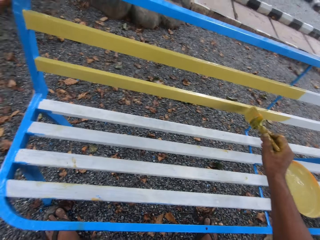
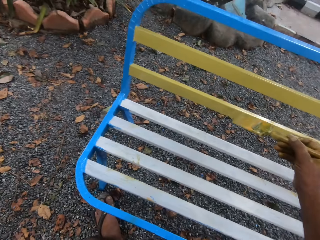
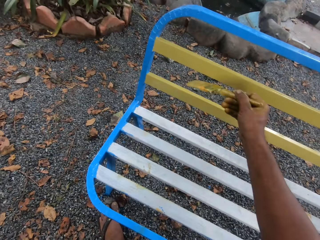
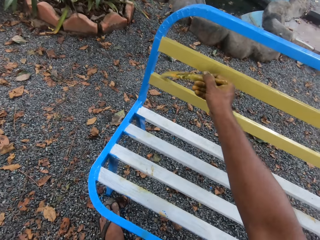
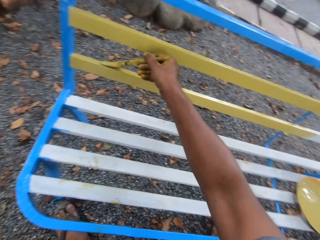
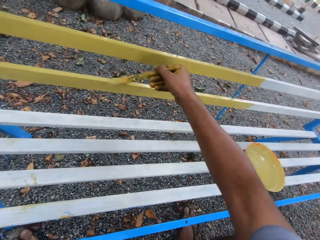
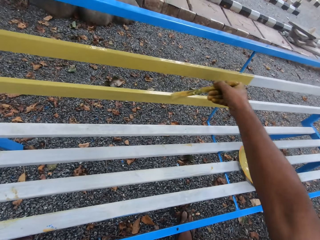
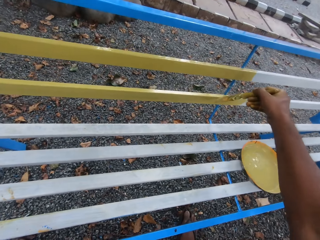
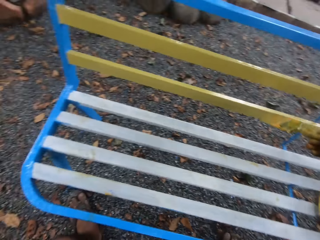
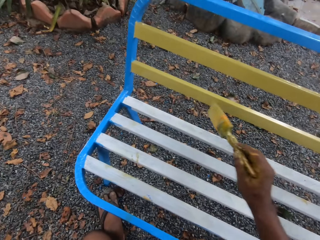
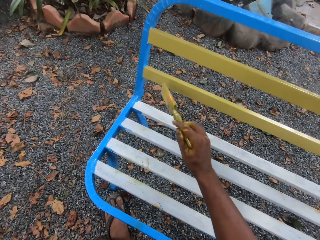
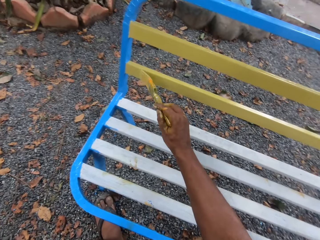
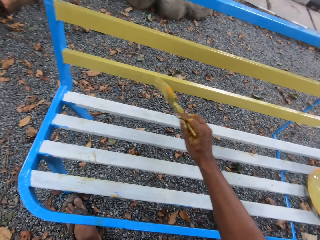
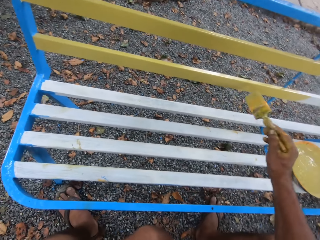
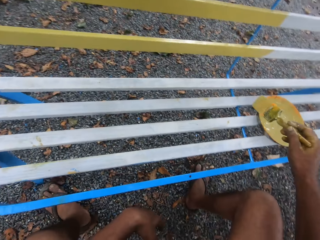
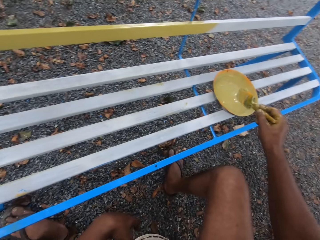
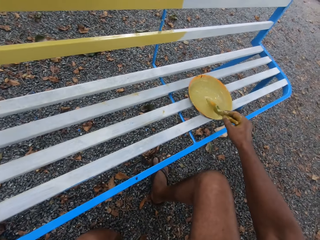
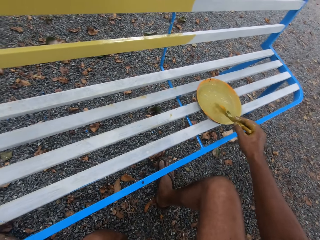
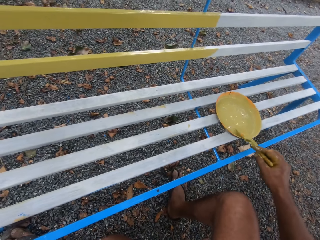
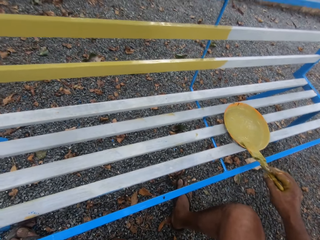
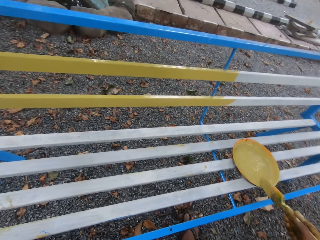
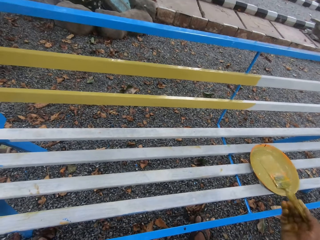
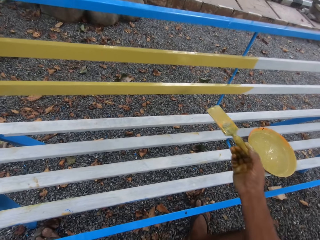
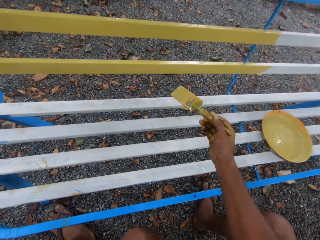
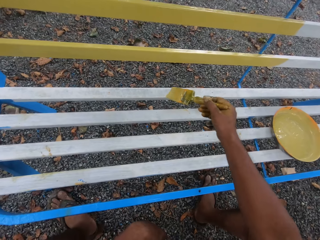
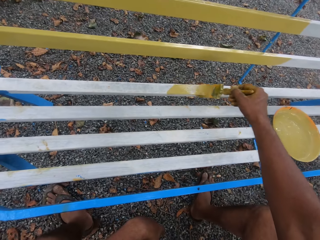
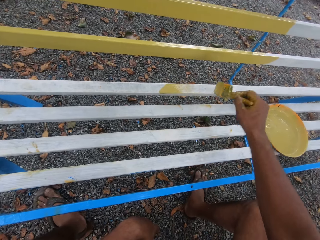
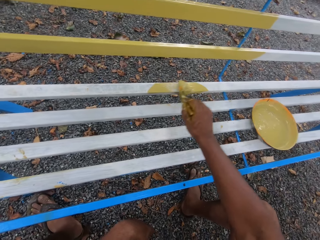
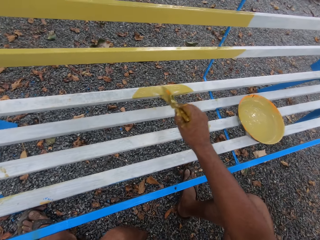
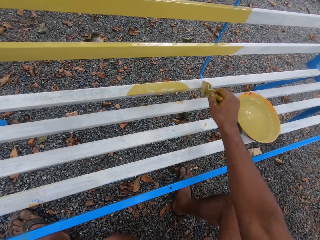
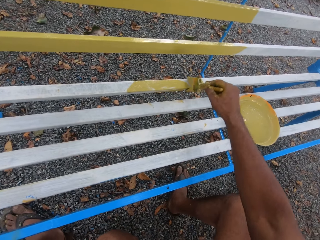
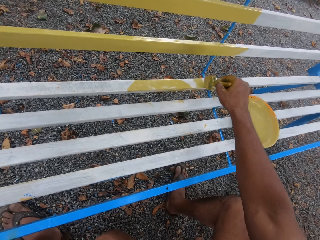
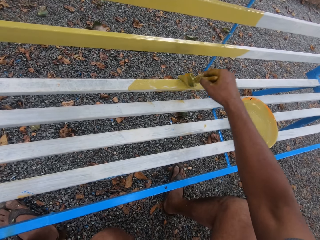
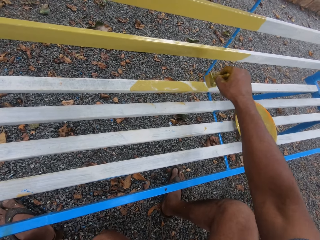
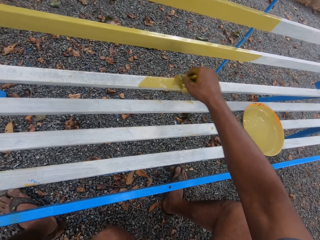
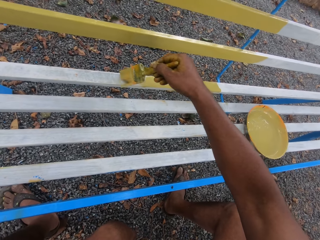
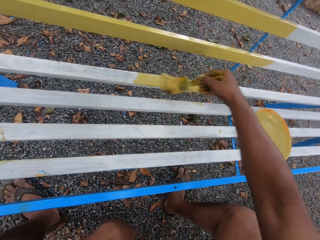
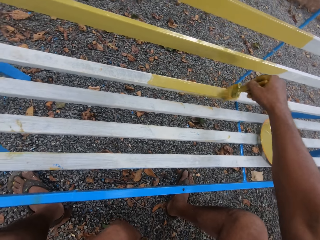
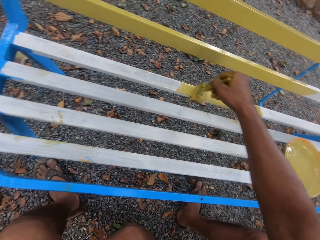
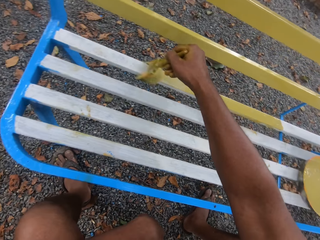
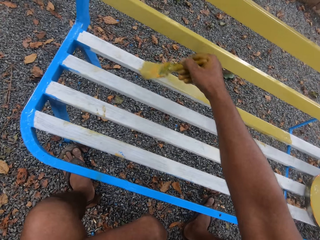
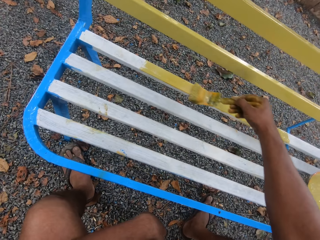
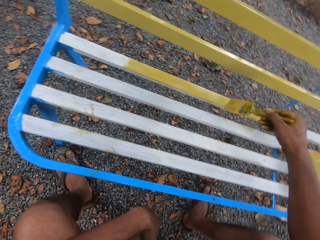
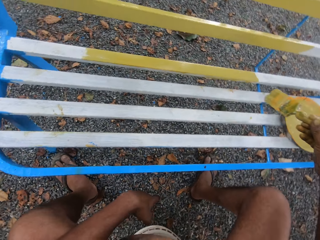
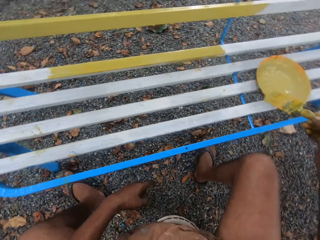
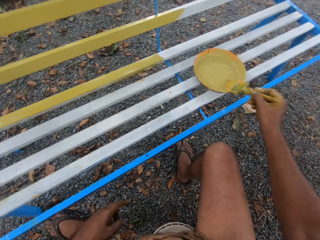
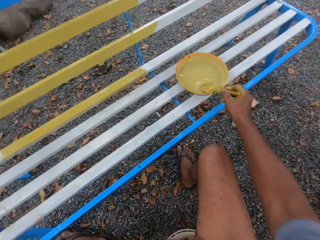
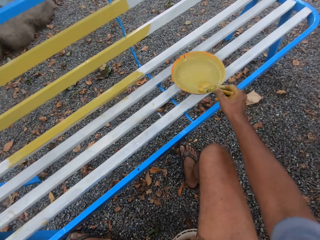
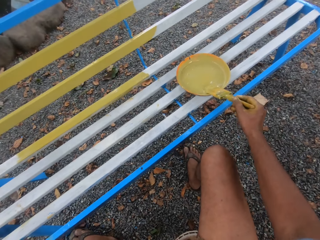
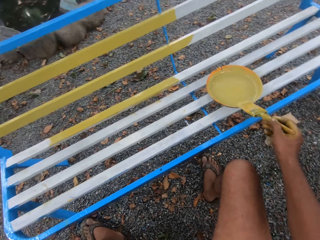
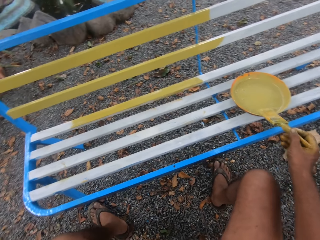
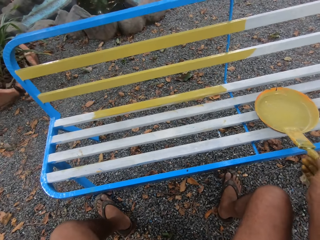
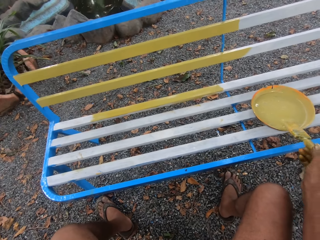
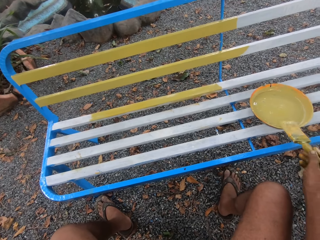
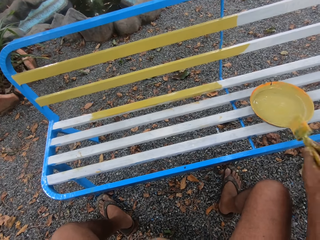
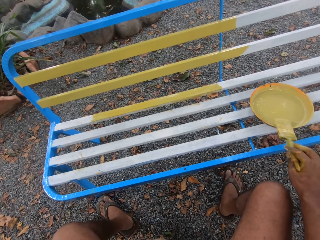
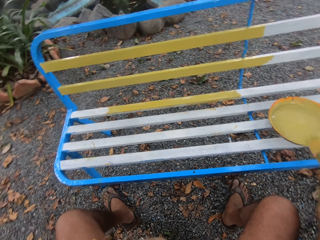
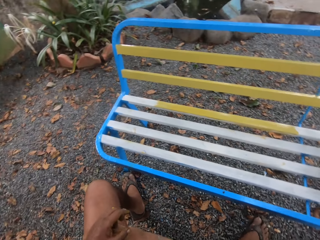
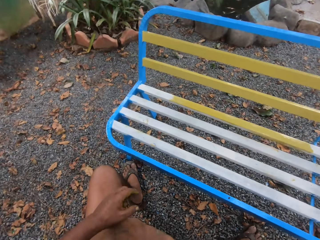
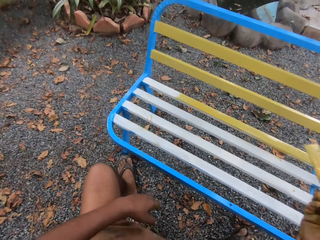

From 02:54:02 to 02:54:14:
The camera wearer takes paint from the bowl on the street bench with the brush in his right hand. He talks to a person. He paints the street bench with the brush in his right hand. He takes paint from the bowl on the street bench with the brush in his right hand. He rubs the brush in his right hand on the edge of the bowl on the street bench.

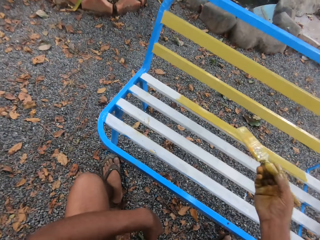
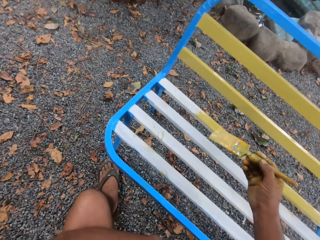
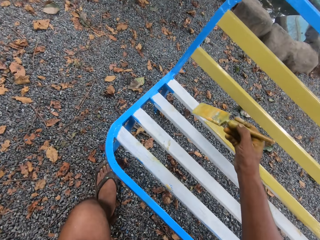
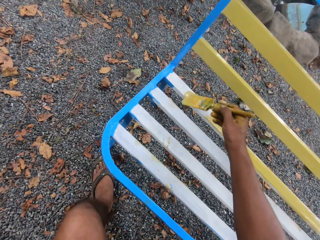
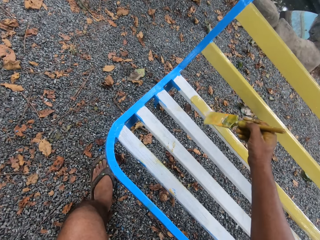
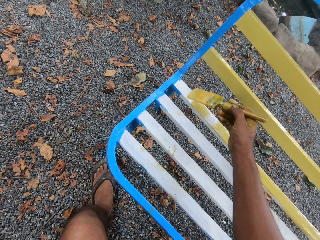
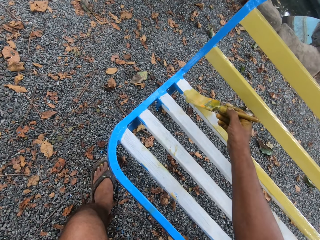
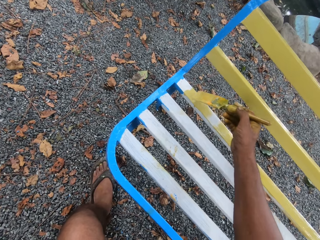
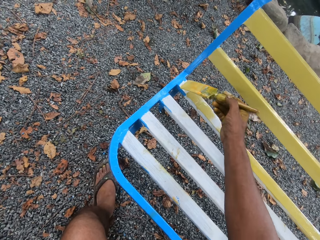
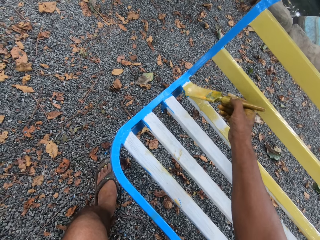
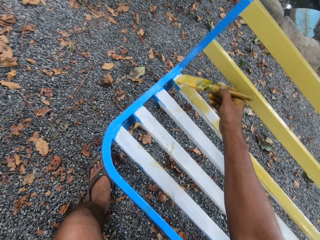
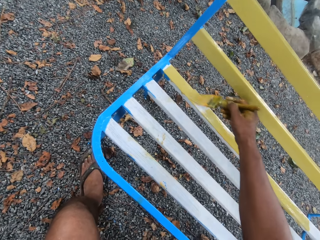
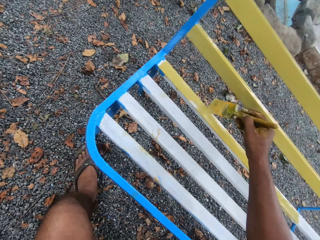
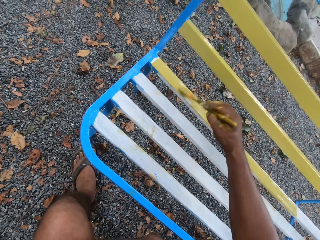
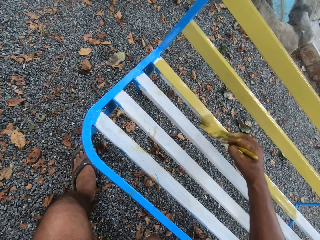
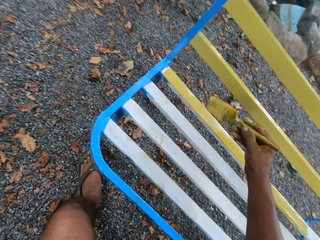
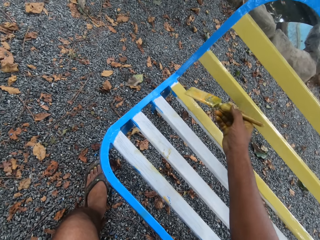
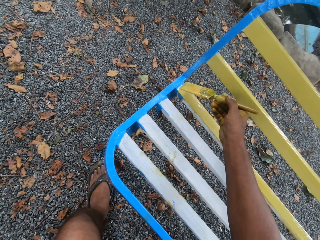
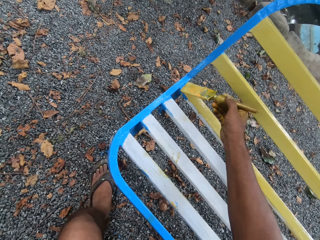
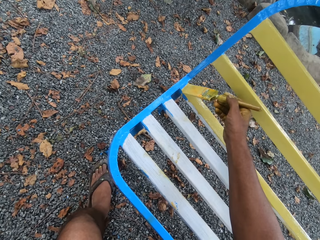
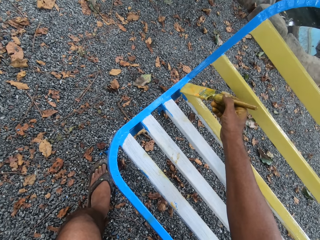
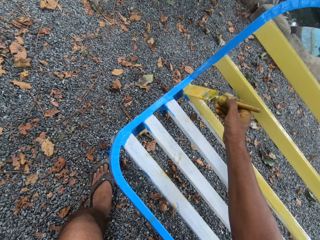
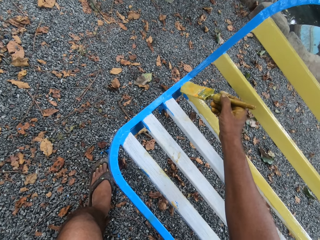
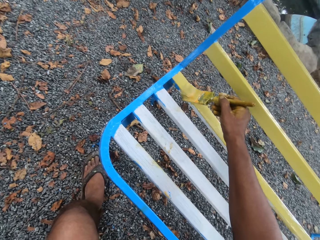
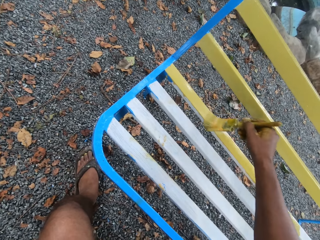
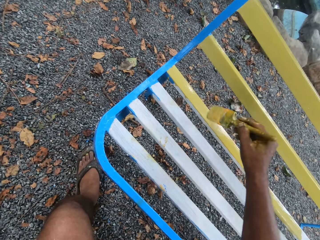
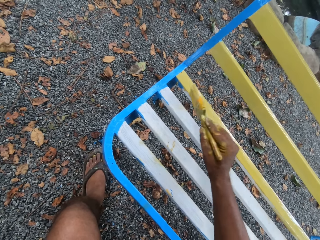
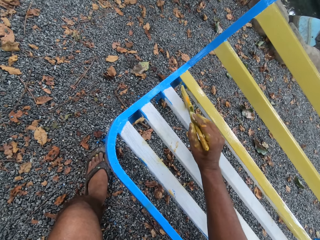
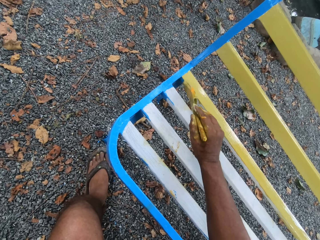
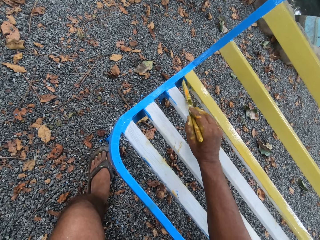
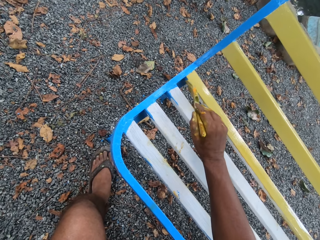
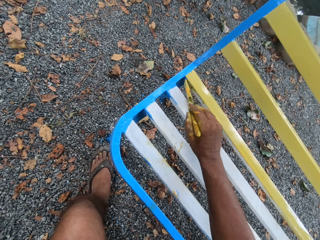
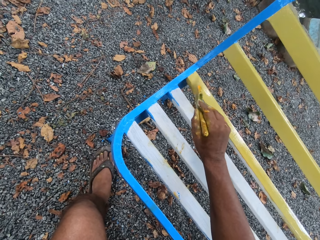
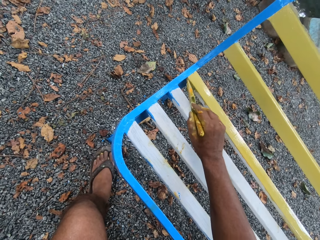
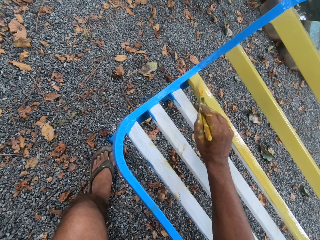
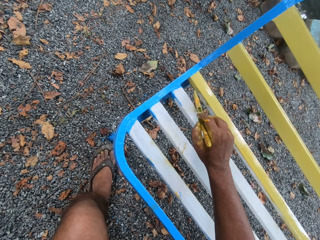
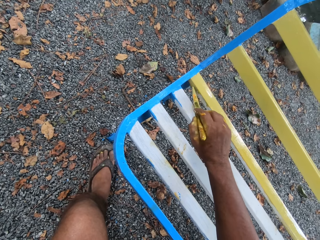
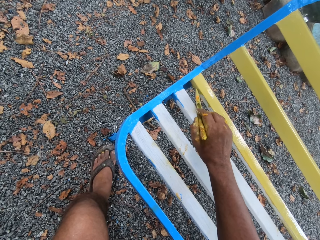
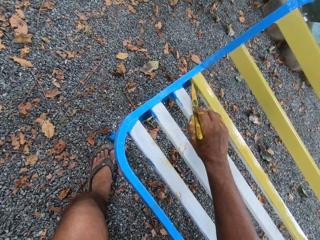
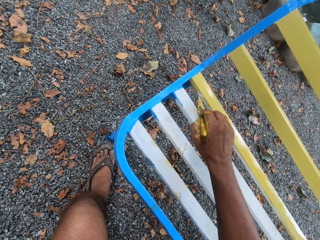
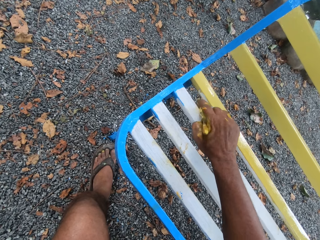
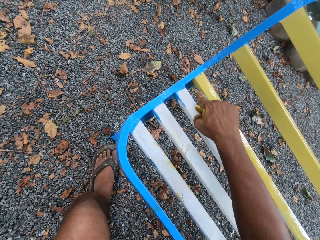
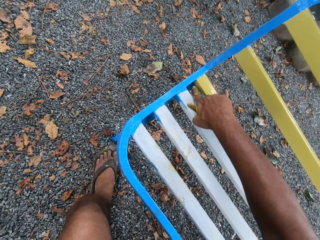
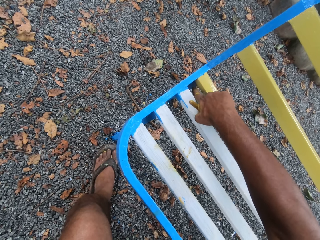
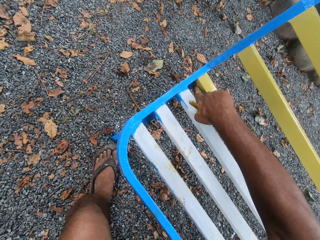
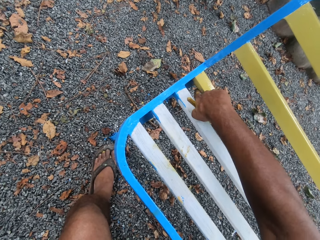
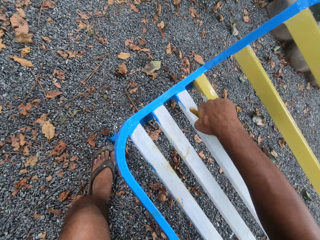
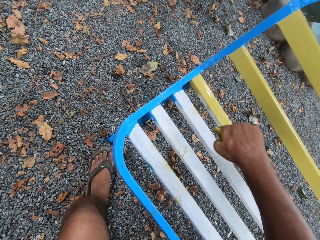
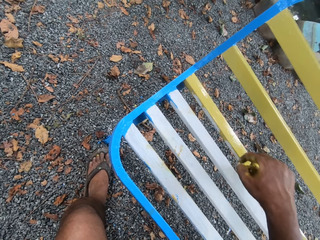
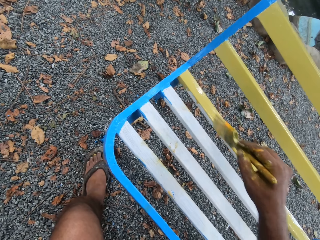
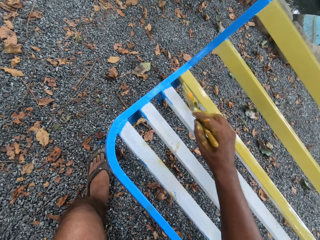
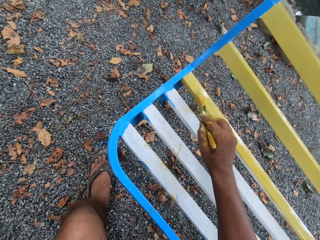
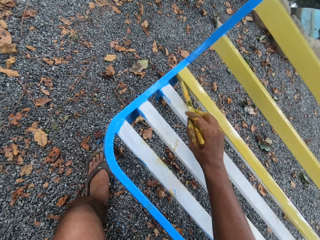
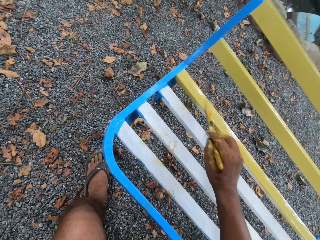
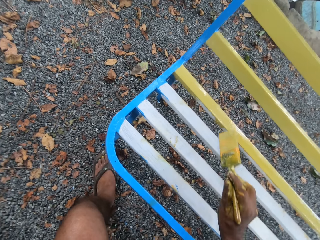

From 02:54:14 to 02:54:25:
The camera wearer paints the street bench with the brush in his right hand.
